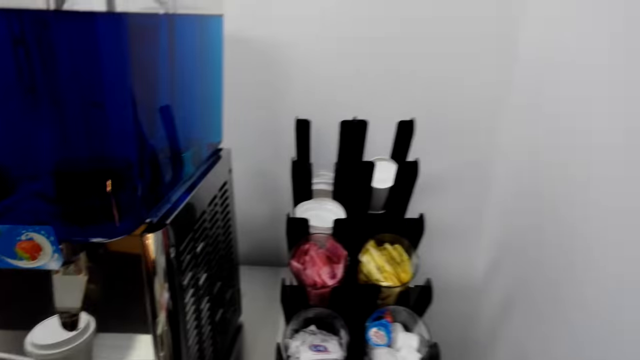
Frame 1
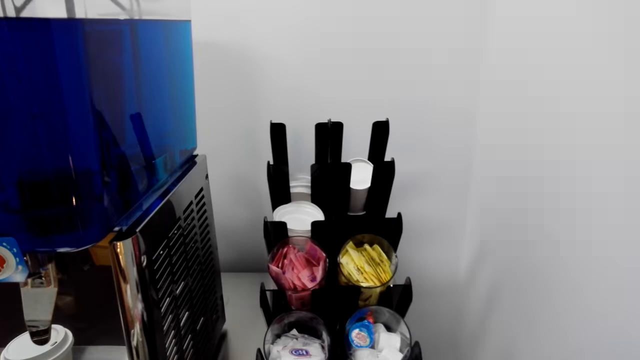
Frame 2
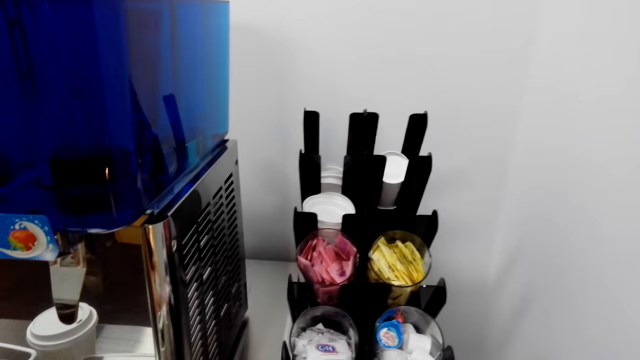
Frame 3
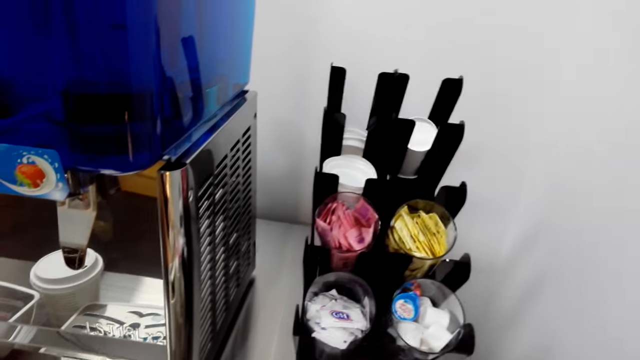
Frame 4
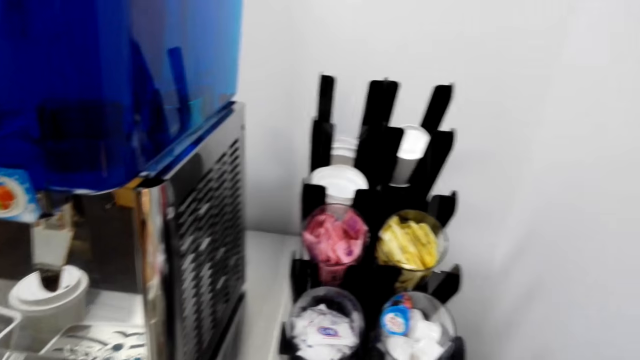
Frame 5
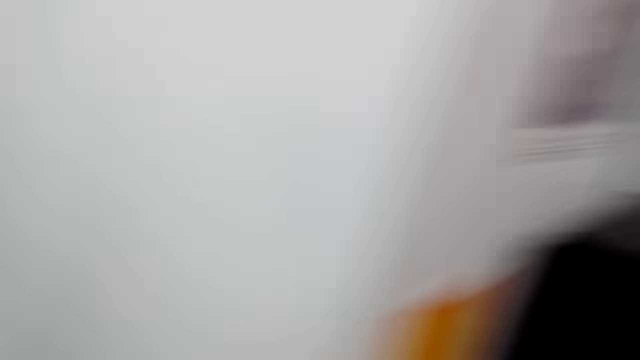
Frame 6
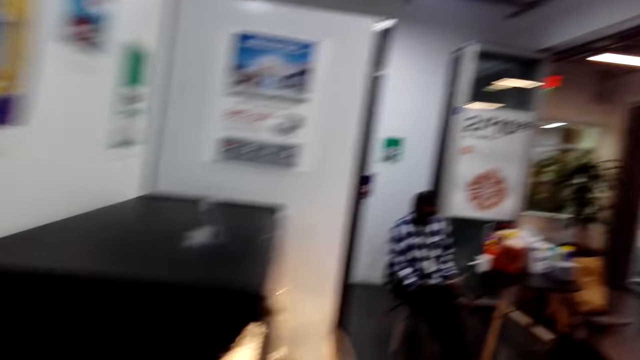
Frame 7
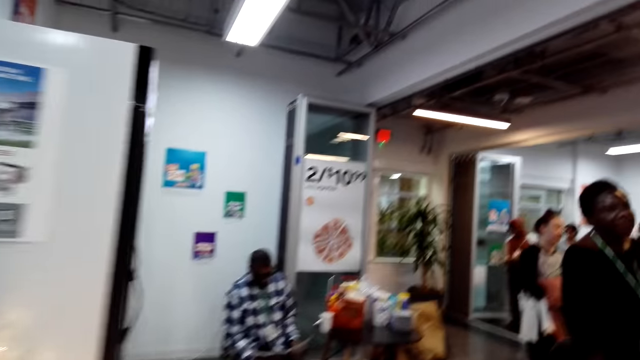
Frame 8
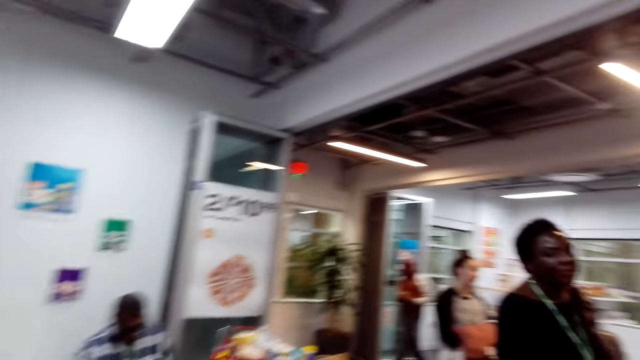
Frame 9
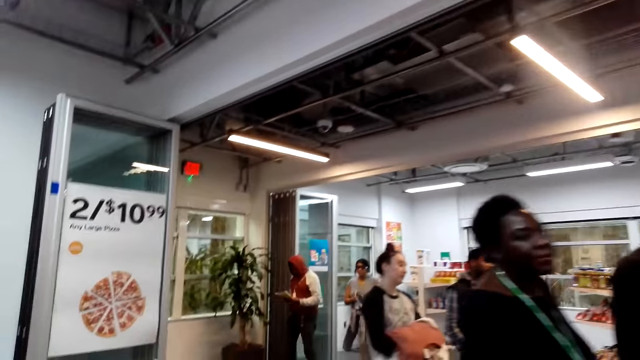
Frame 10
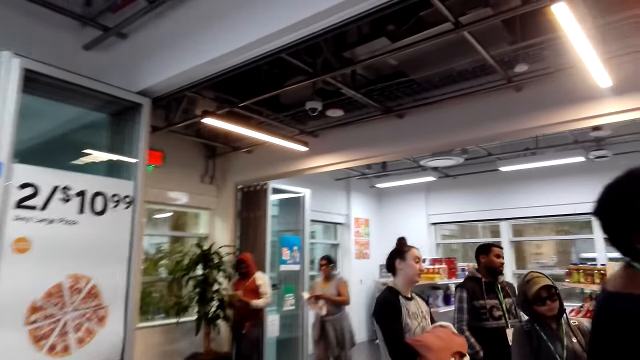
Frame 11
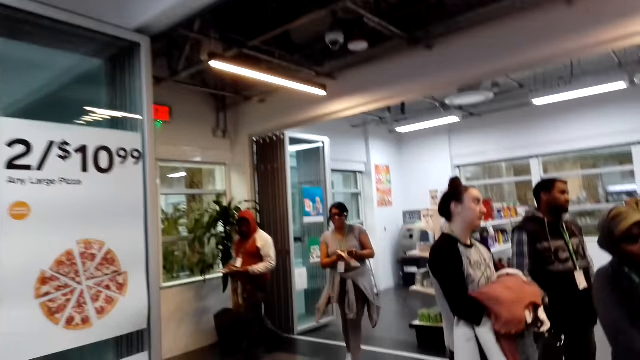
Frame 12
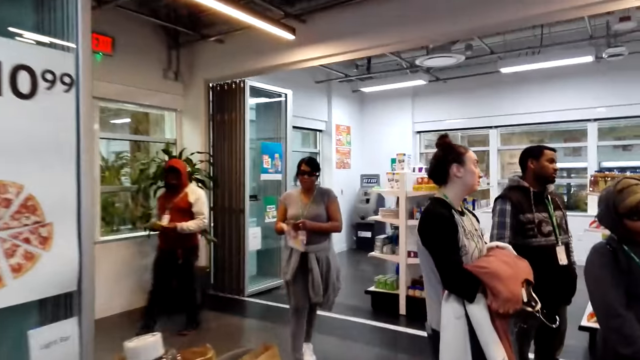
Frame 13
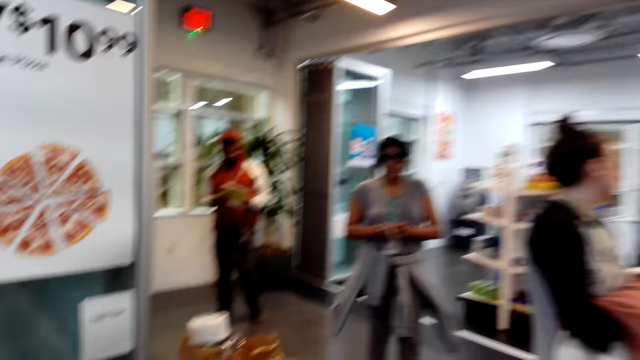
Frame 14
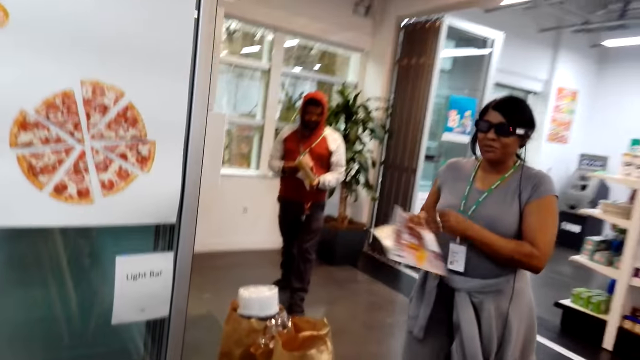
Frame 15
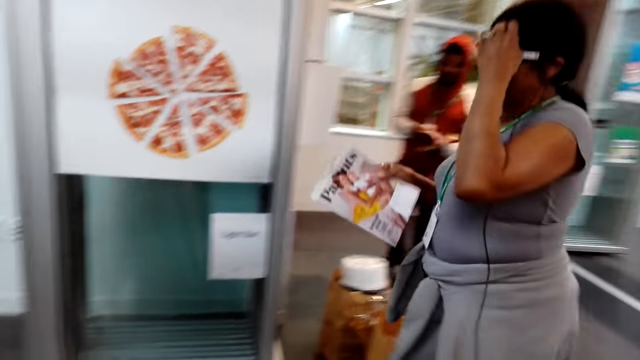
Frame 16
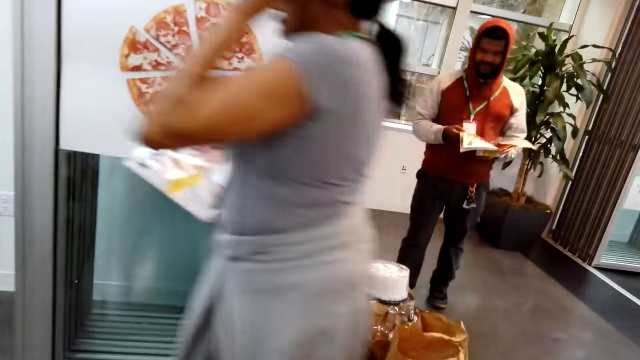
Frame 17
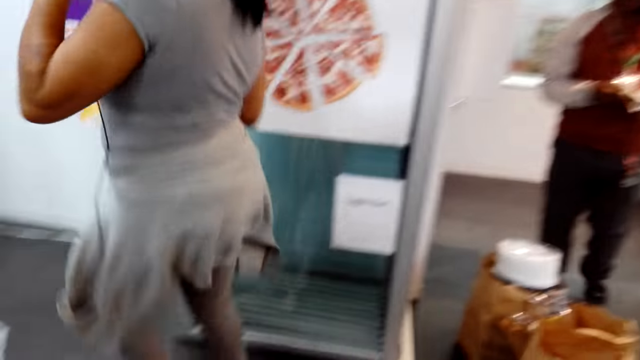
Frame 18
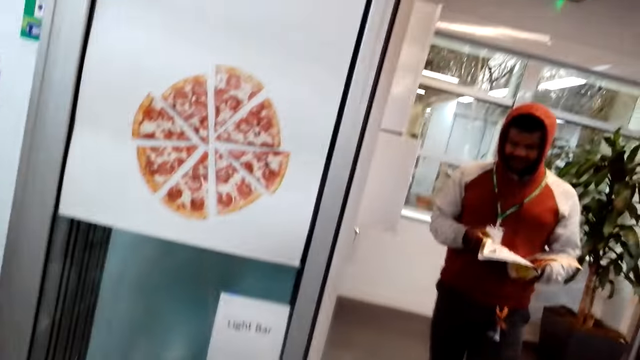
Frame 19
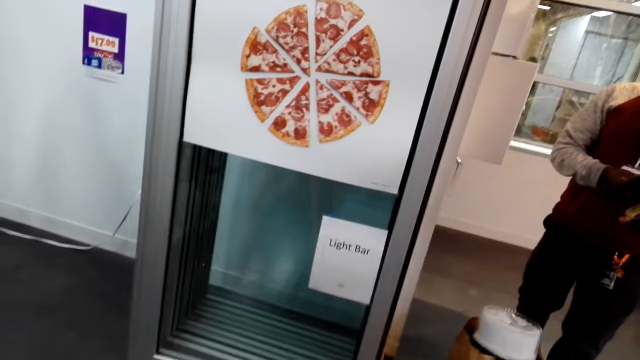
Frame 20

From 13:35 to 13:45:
The camera wearer moves towards the table.

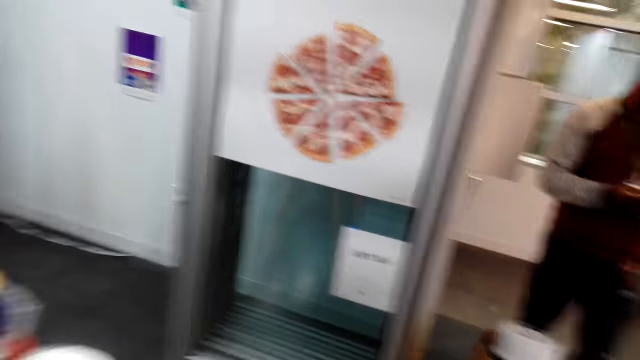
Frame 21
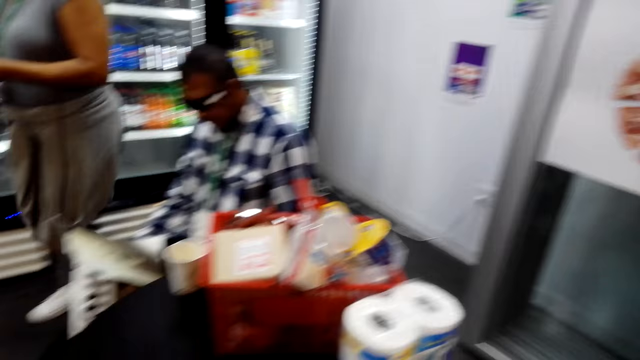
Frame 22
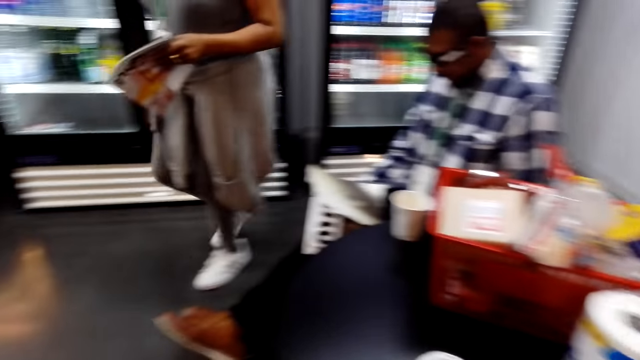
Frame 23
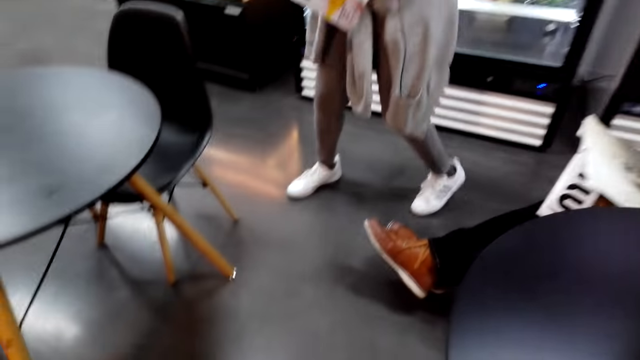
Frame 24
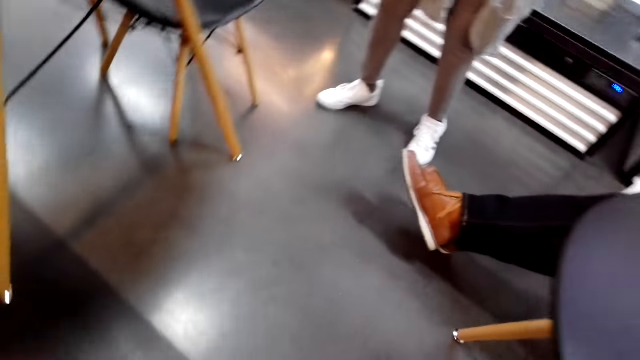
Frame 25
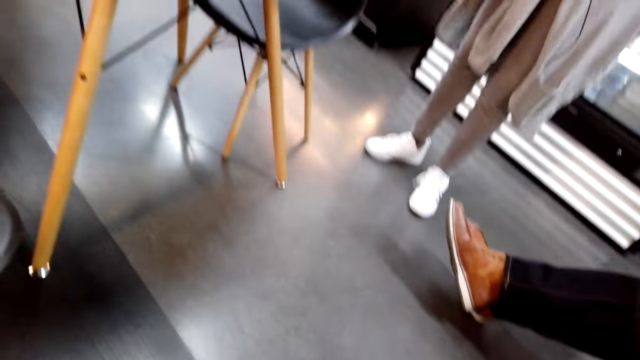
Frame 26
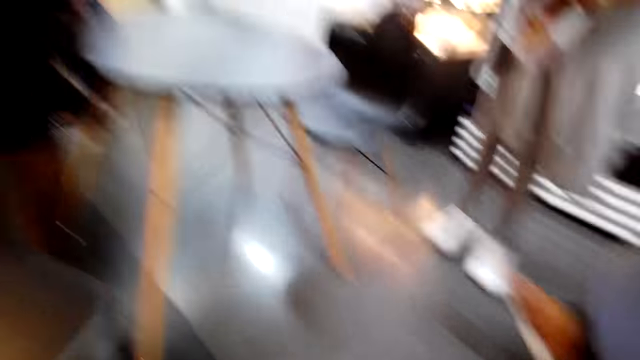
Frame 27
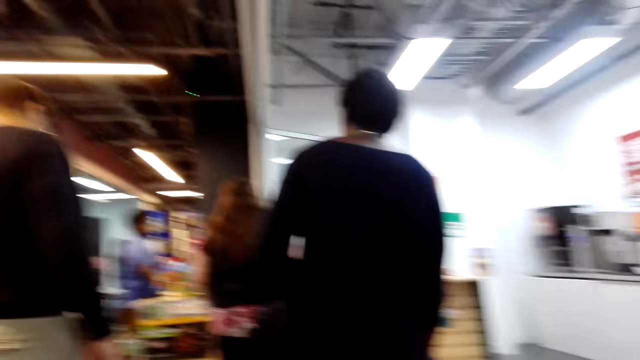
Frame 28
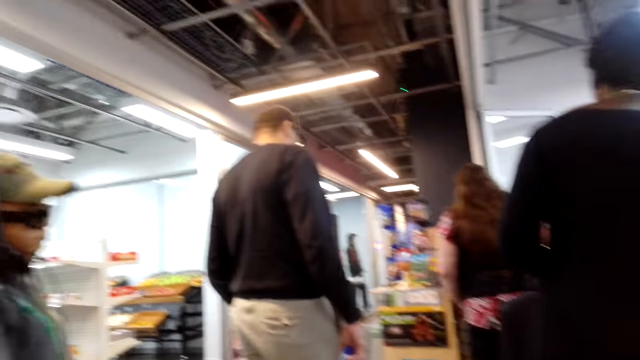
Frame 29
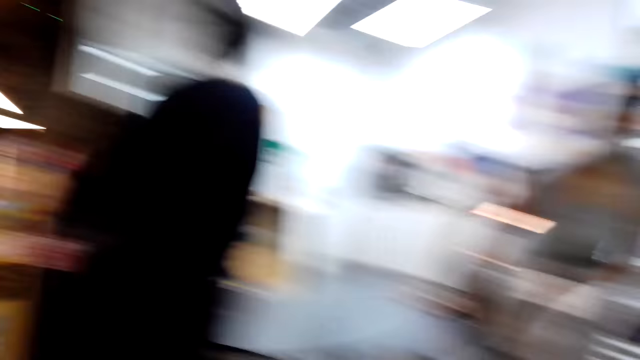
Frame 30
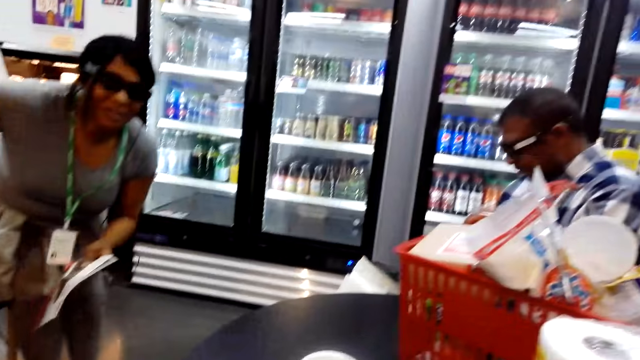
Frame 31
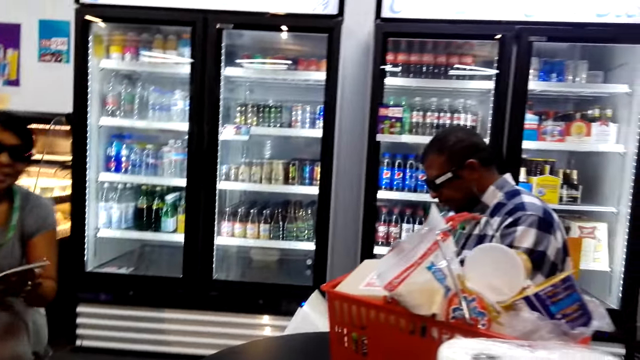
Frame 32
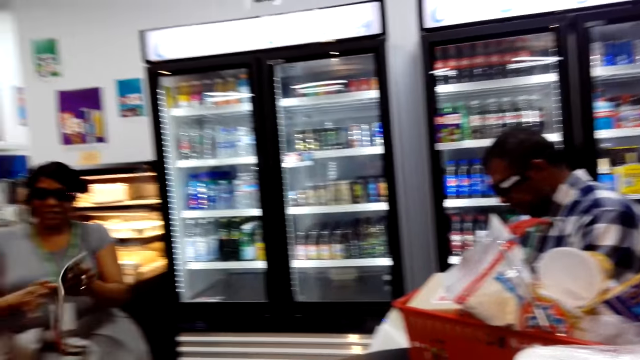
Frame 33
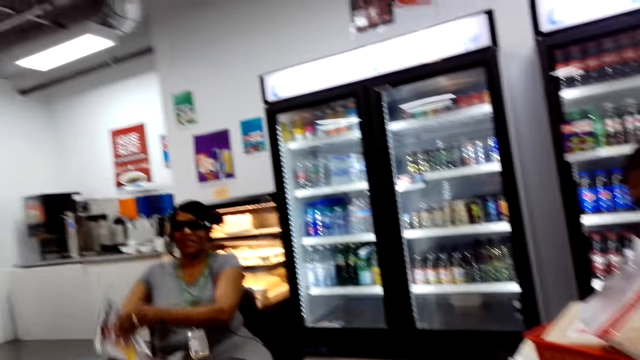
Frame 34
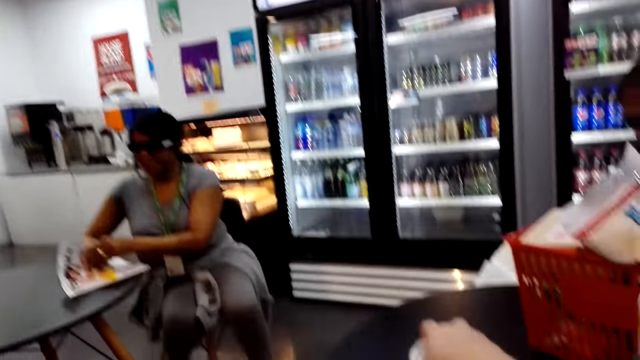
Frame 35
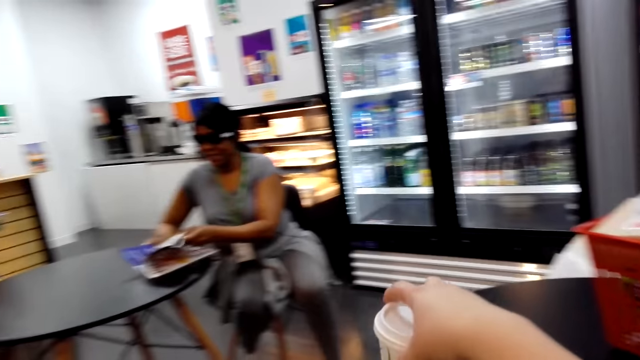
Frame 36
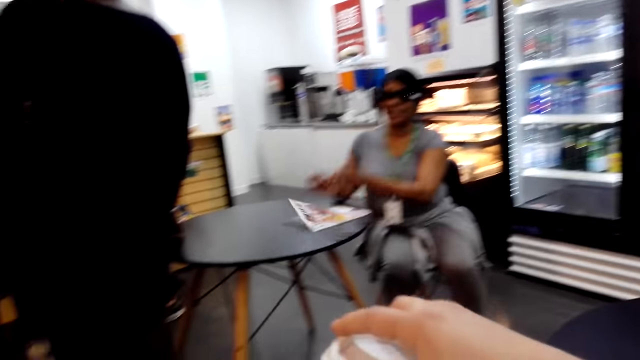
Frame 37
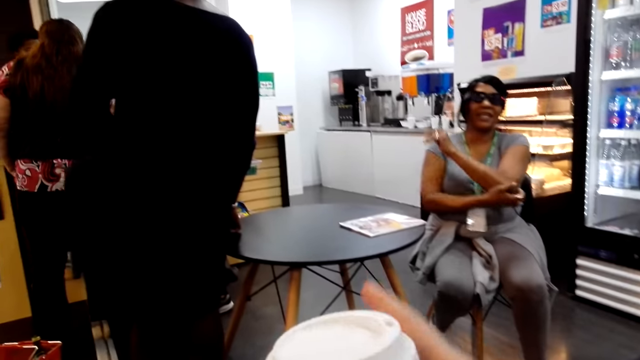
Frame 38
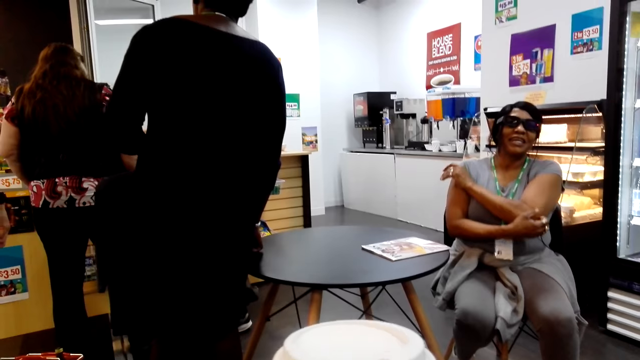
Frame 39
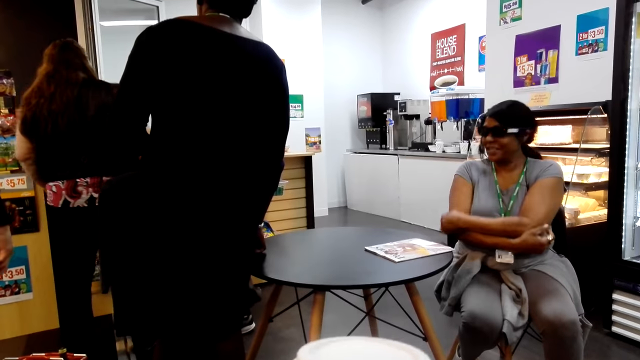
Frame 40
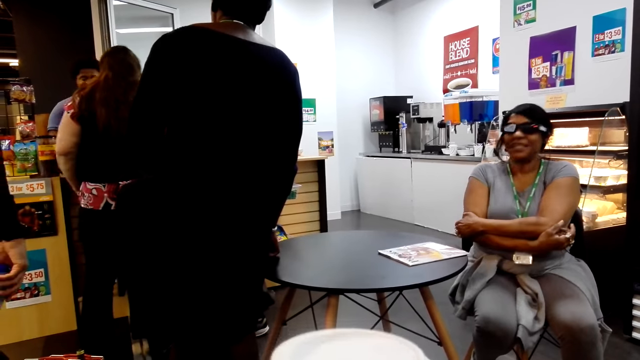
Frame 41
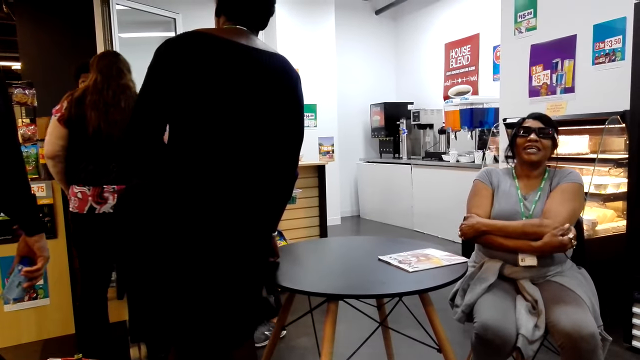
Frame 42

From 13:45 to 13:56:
The camera wearer sits at the table. They pick the glass or cup on the table. They hold up the cup over the table. They sip the drink.
